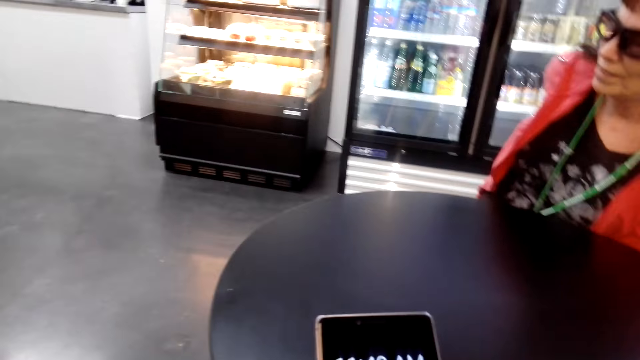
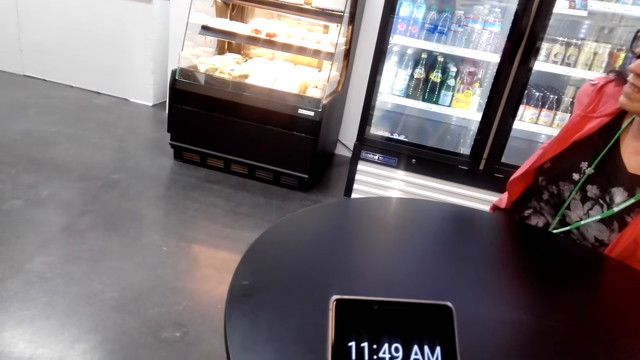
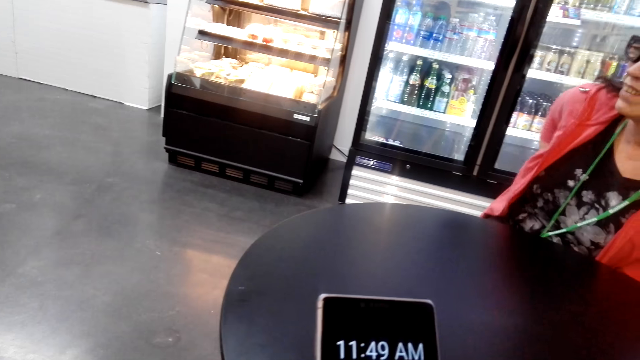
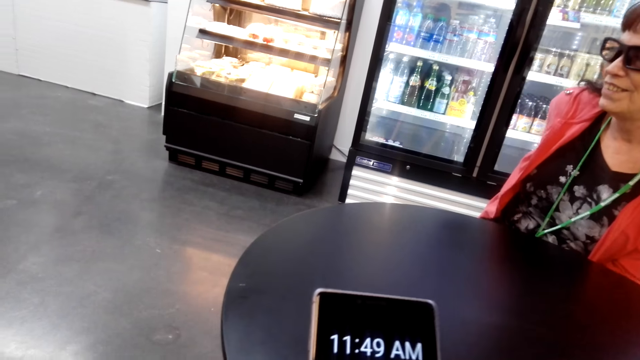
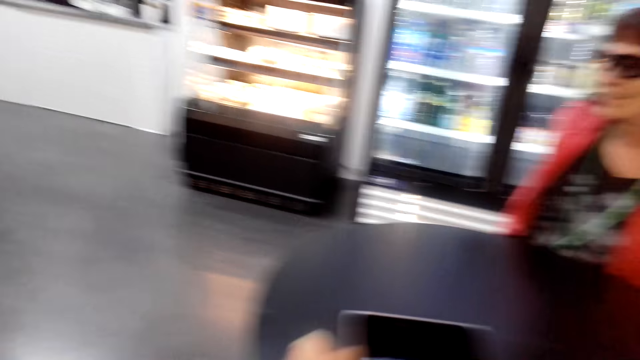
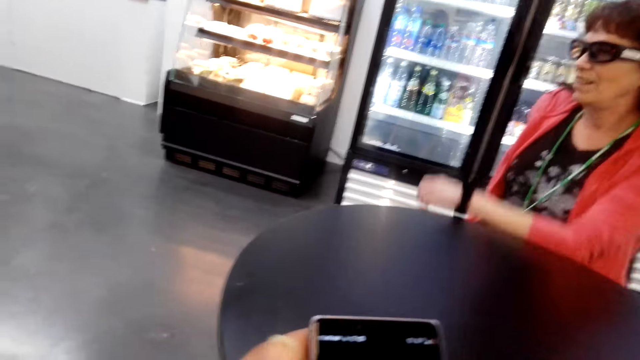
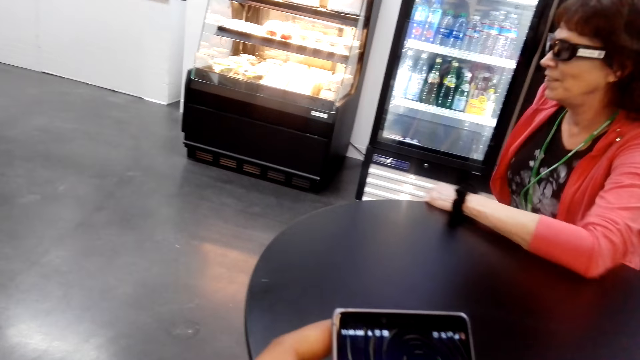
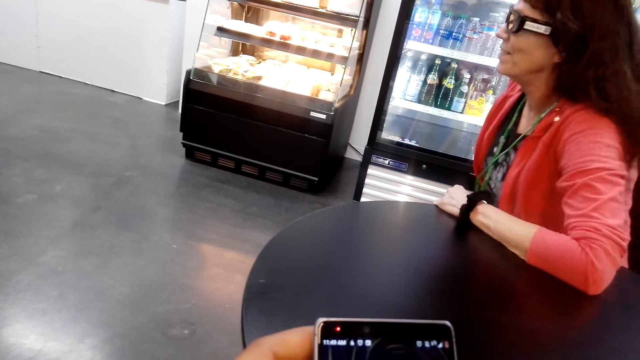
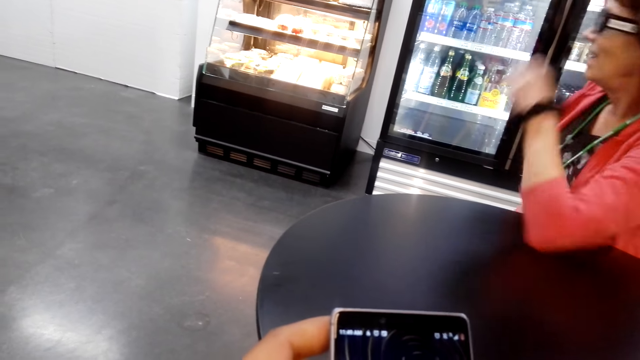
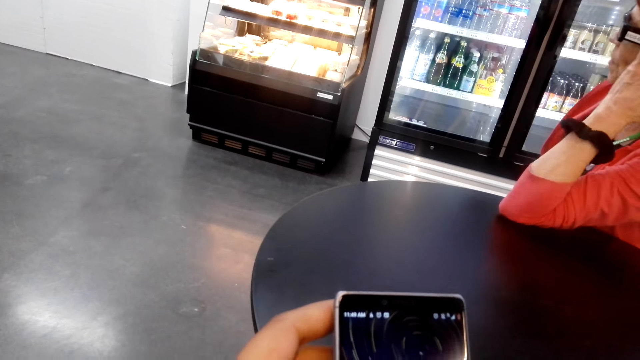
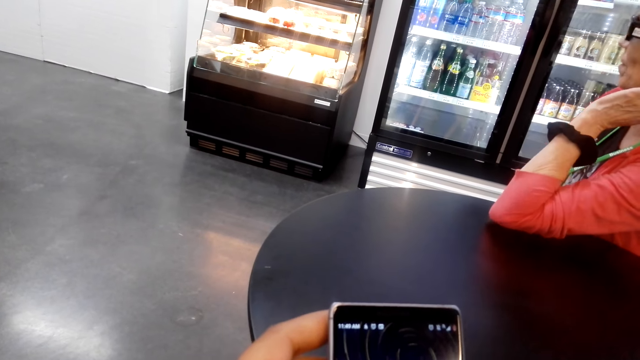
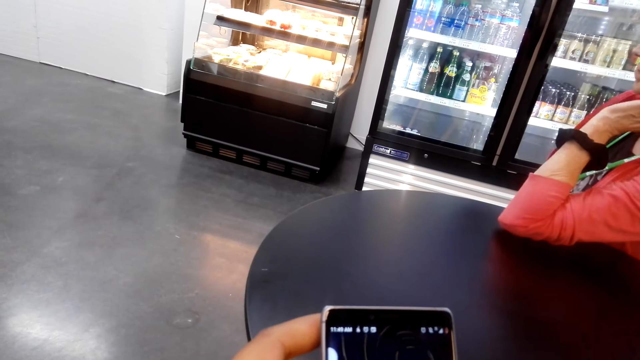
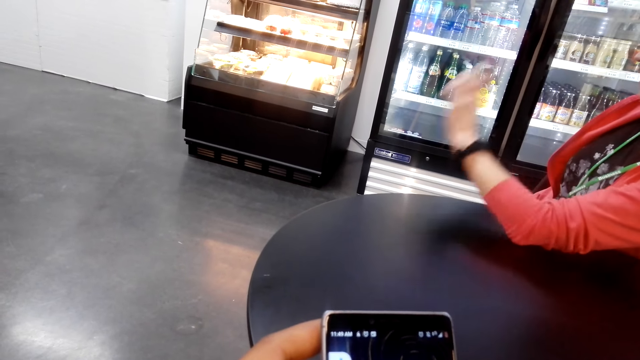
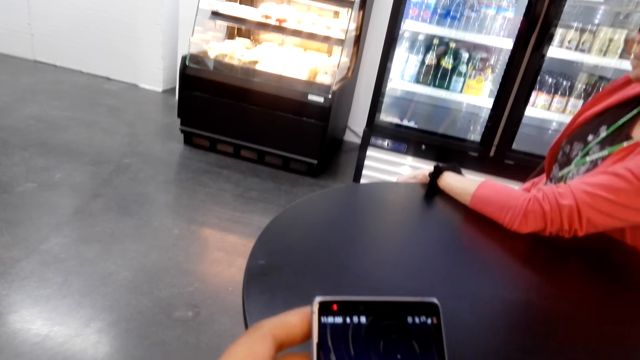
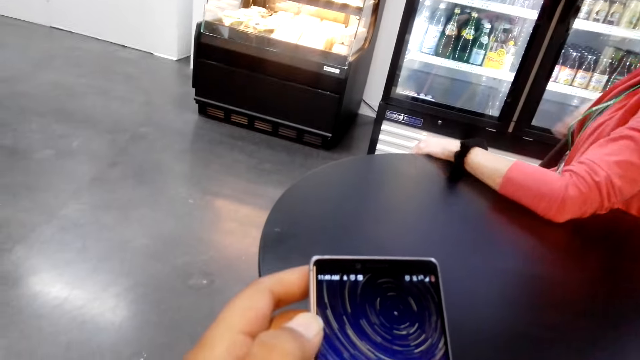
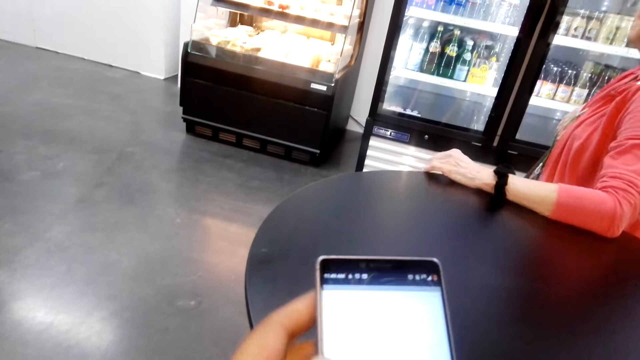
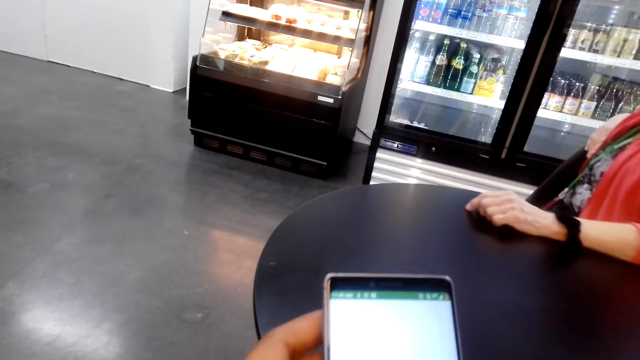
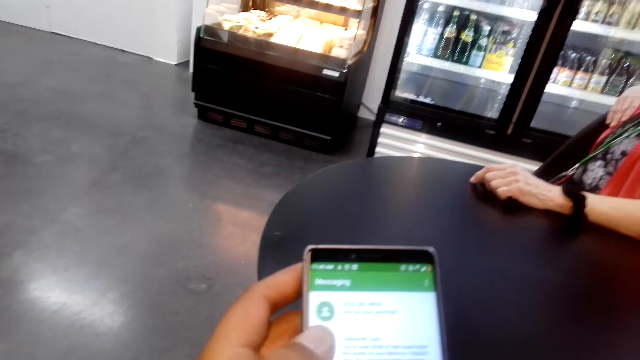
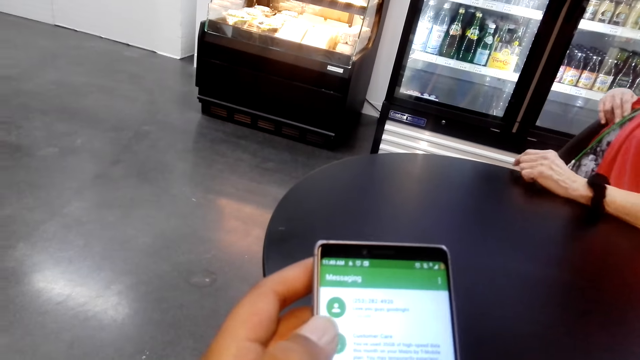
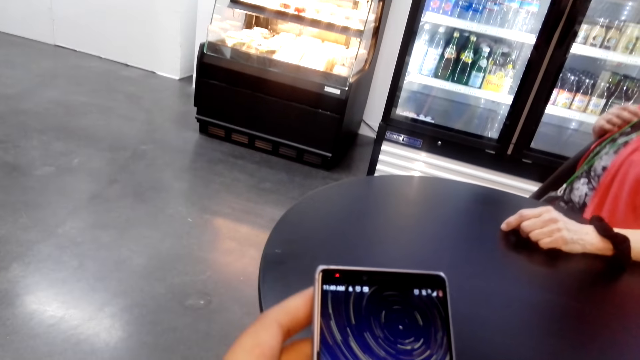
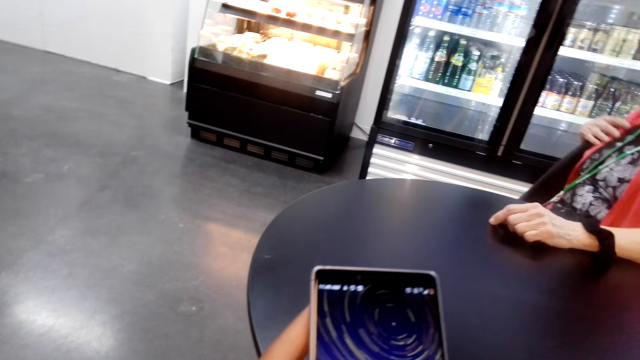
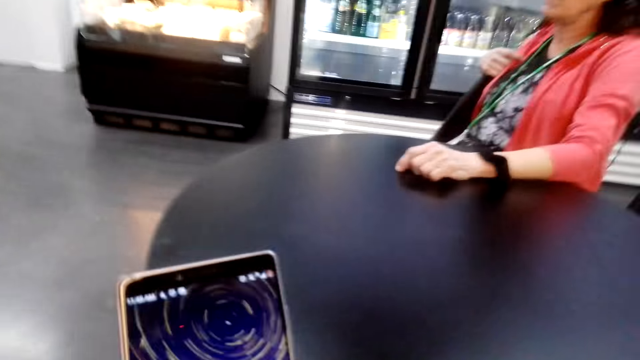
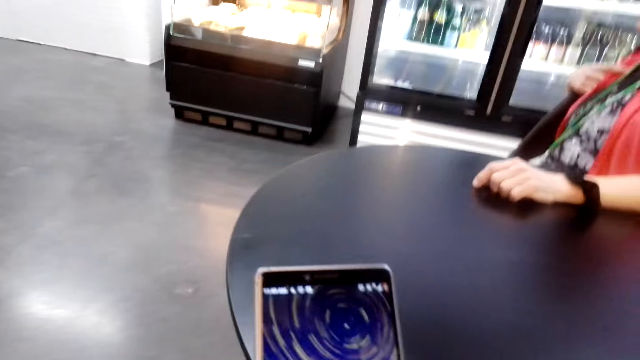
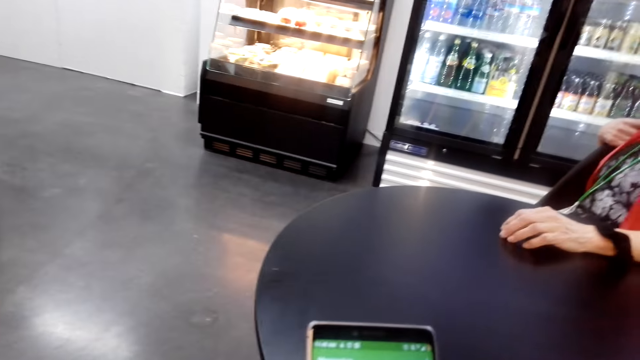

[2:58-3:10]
A woman converses to the camera wearer. The camera wearer operates a phone. The woman laughs. The woman converses to the camera wearer. The camera wearer scrolls the phone. They converse to the woman. The woman talks with the camera wearer. The woman converses to another woman.

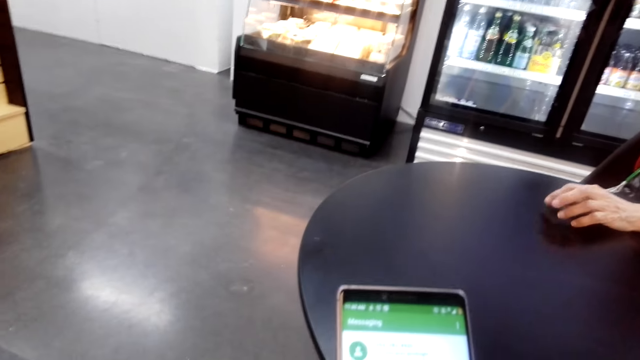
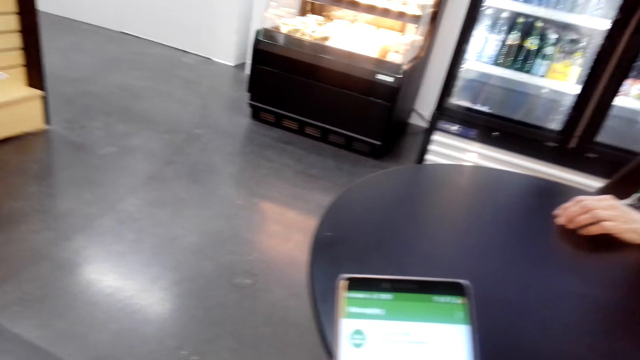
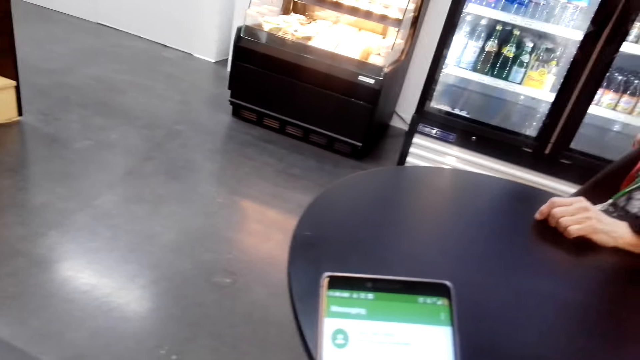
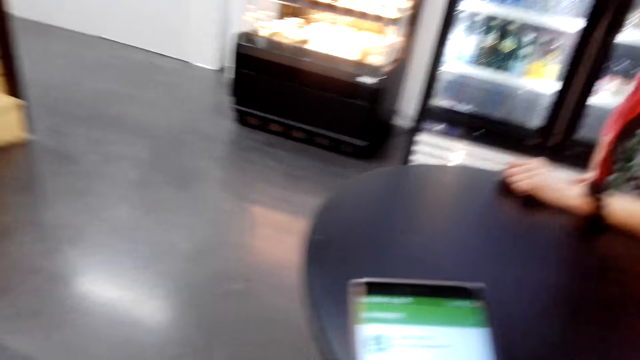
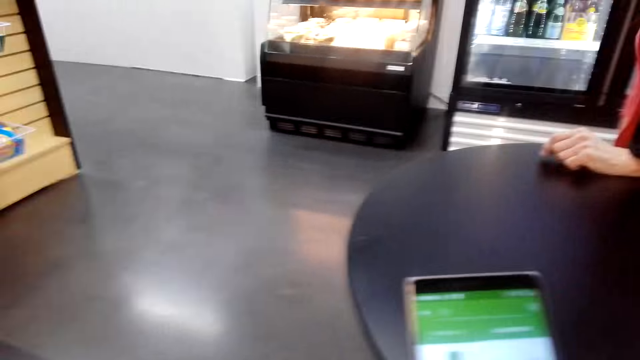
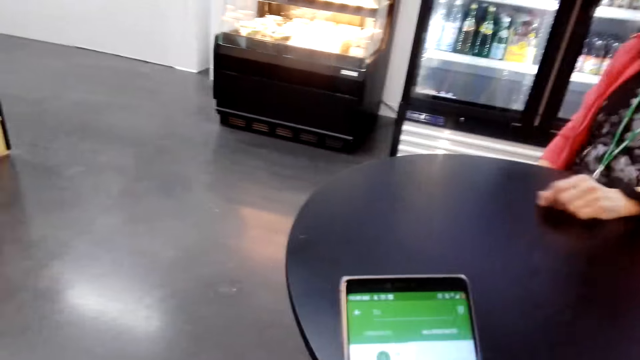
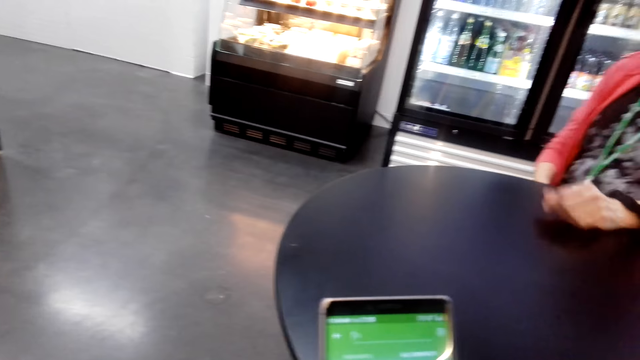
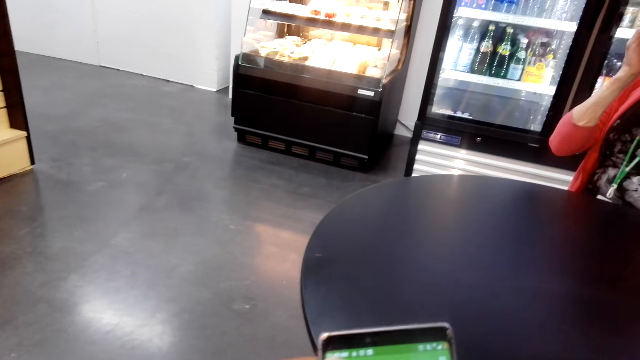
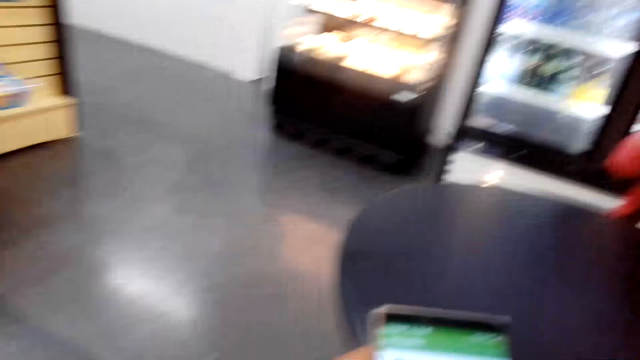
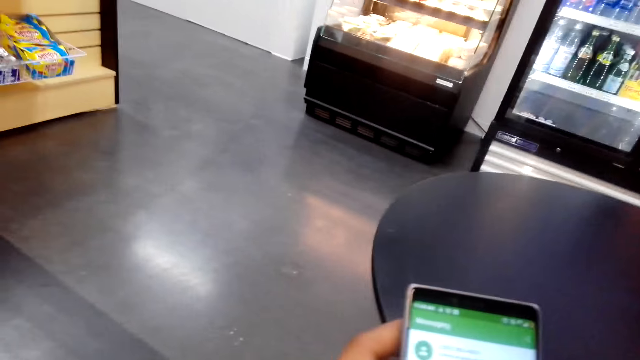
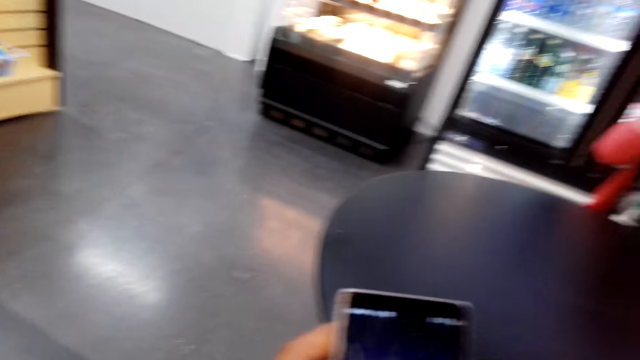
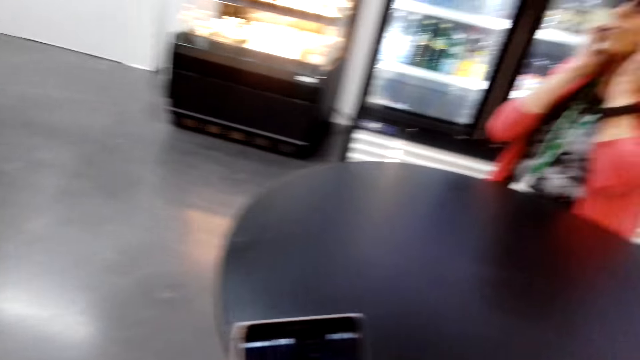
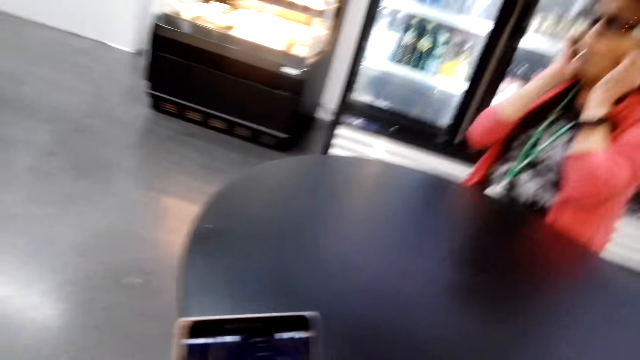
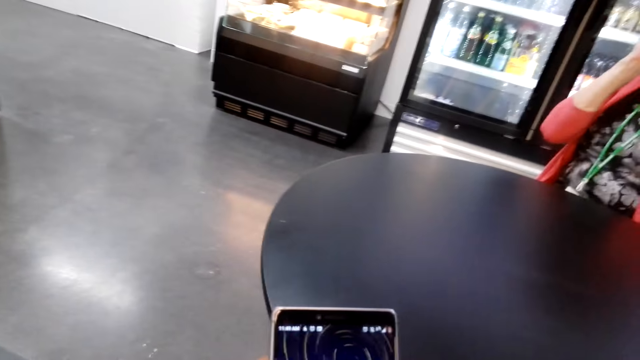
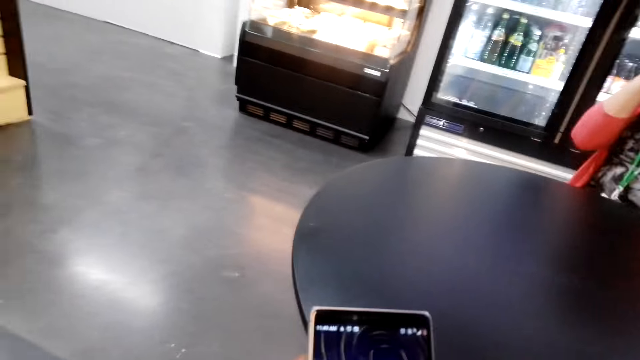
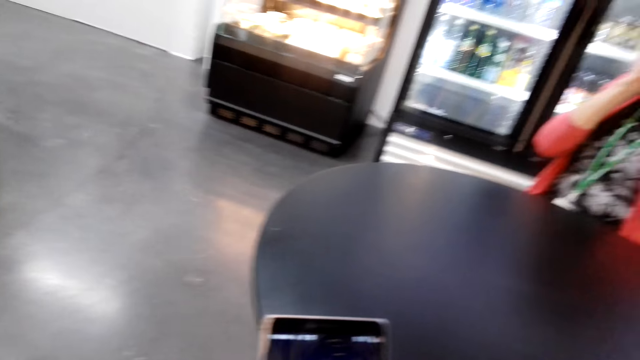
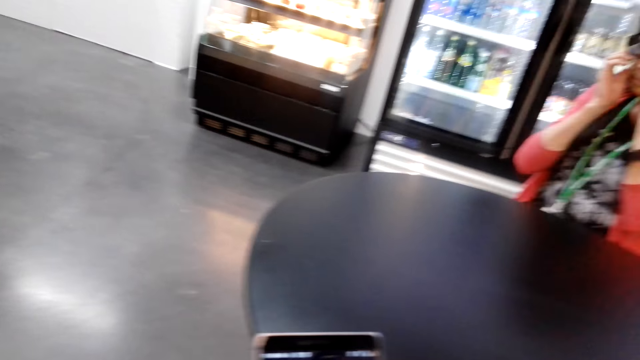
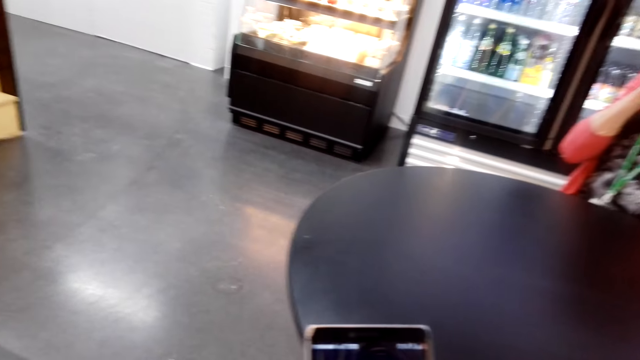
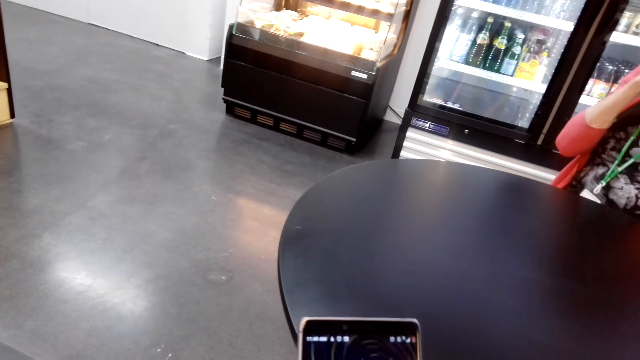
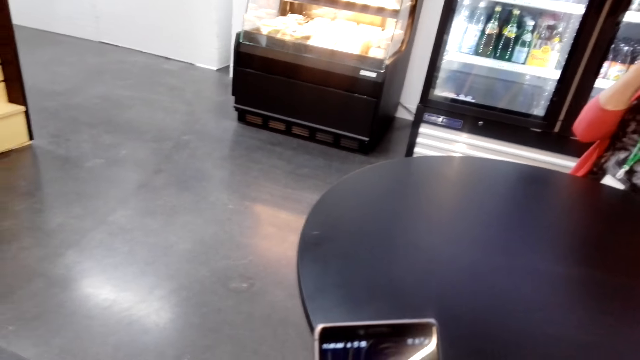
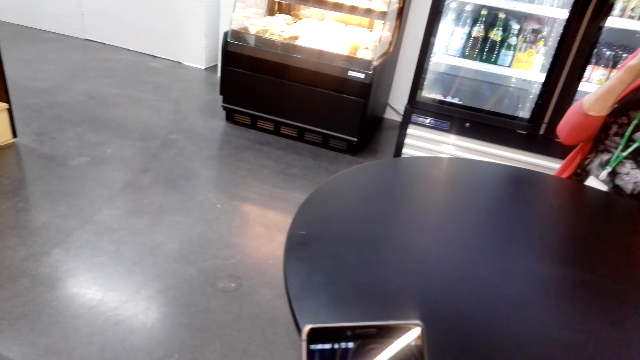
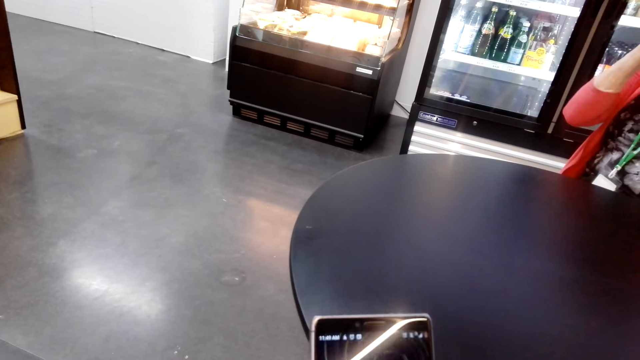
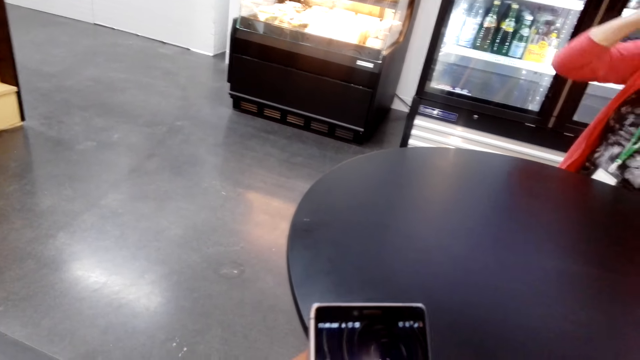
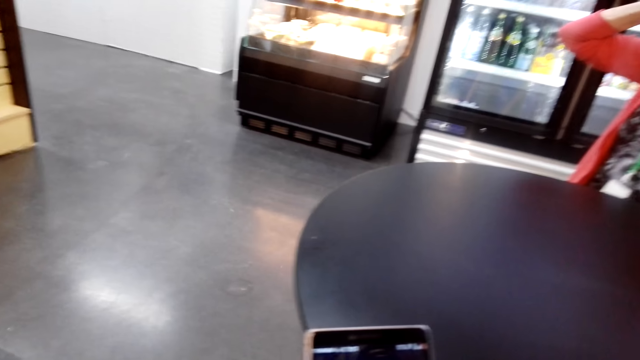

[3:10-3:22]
A woman responds to another woman. The other woman talks with the first woman.
